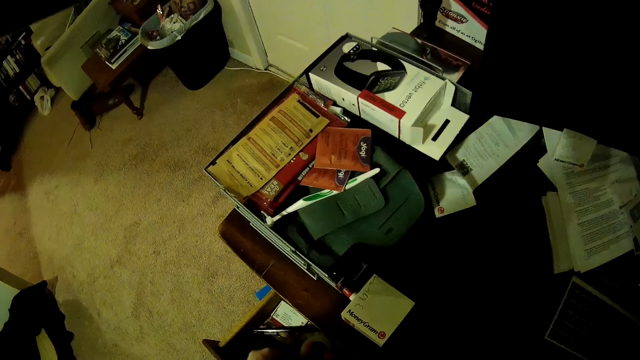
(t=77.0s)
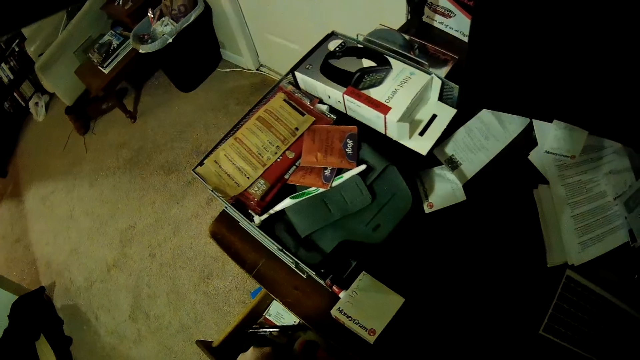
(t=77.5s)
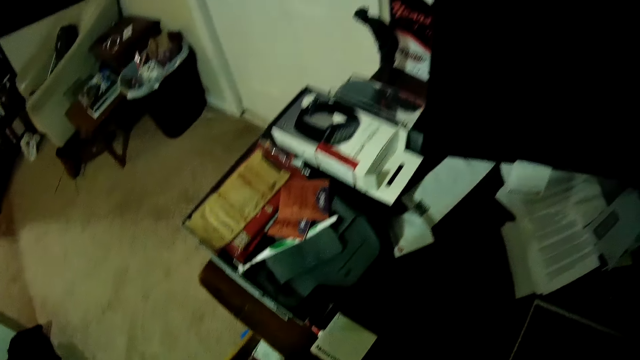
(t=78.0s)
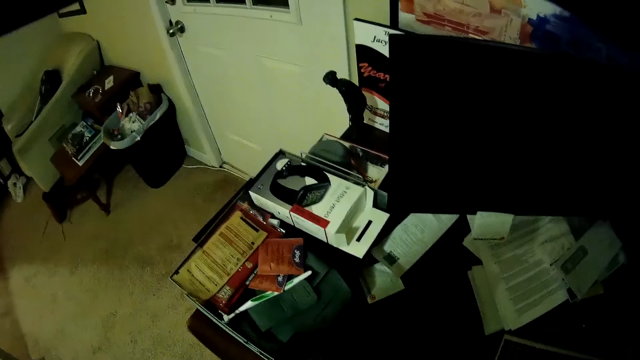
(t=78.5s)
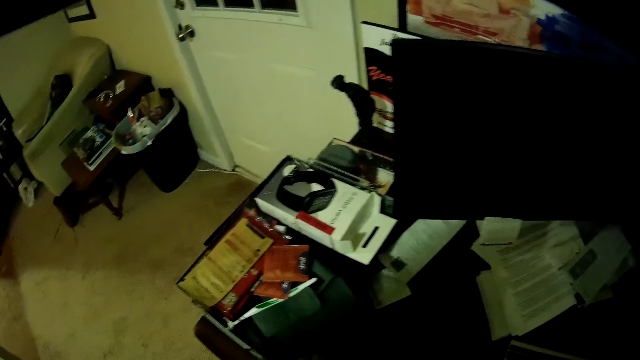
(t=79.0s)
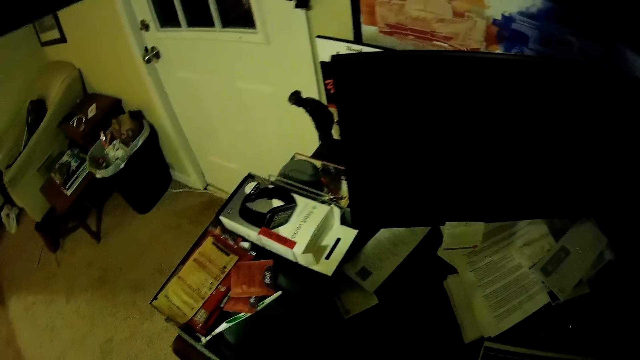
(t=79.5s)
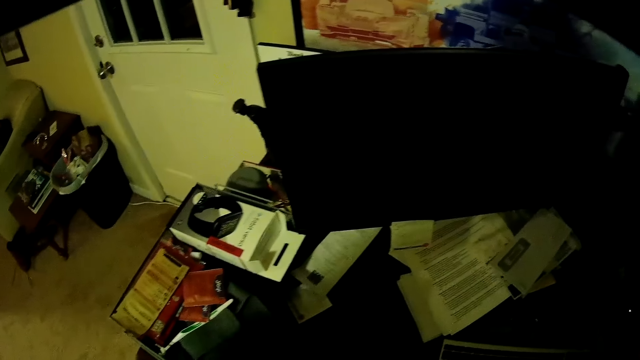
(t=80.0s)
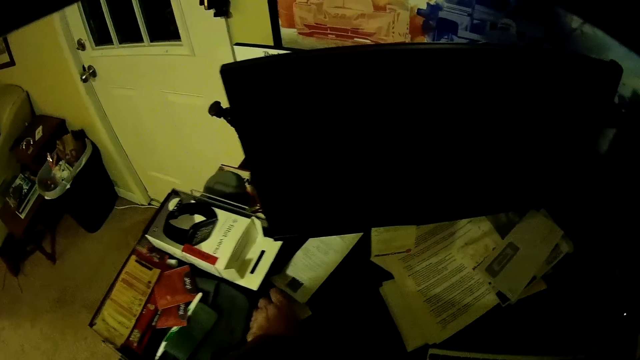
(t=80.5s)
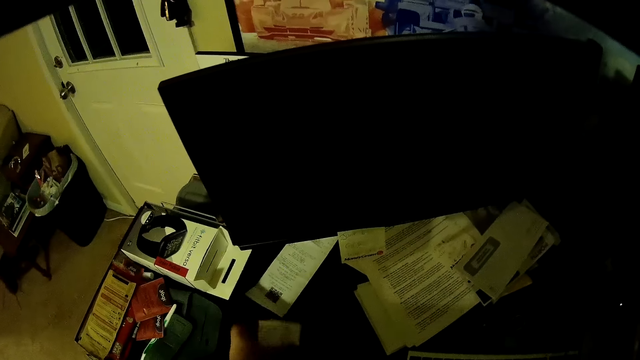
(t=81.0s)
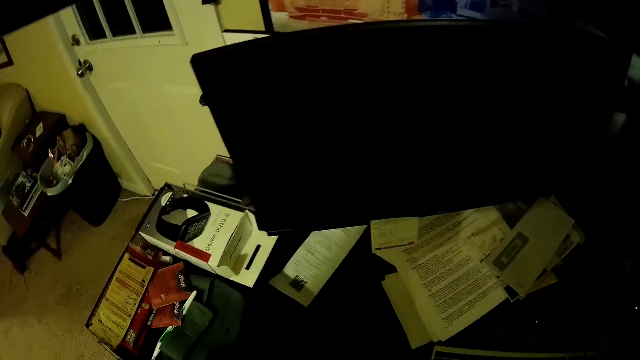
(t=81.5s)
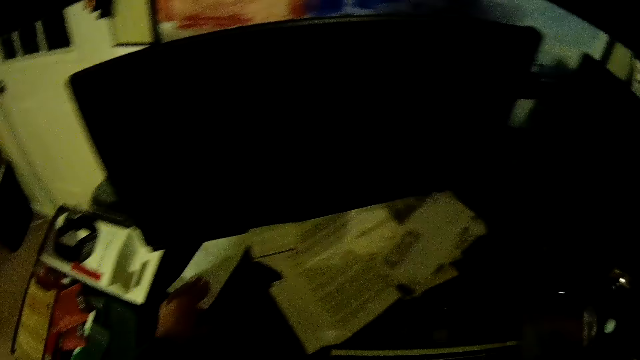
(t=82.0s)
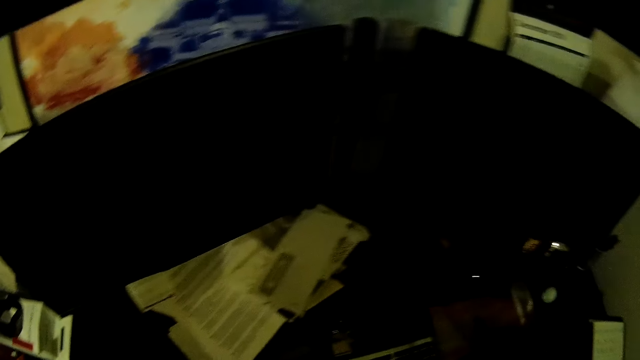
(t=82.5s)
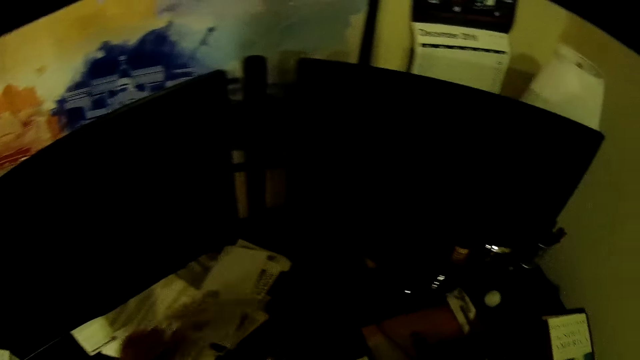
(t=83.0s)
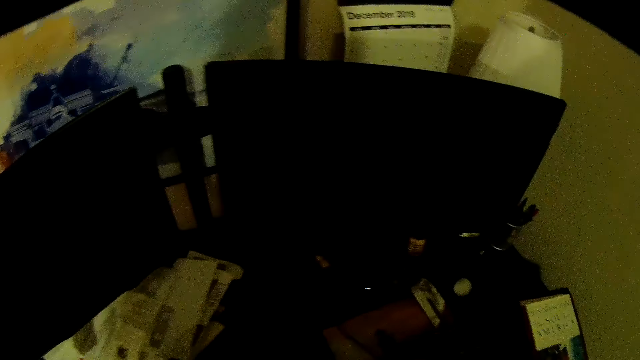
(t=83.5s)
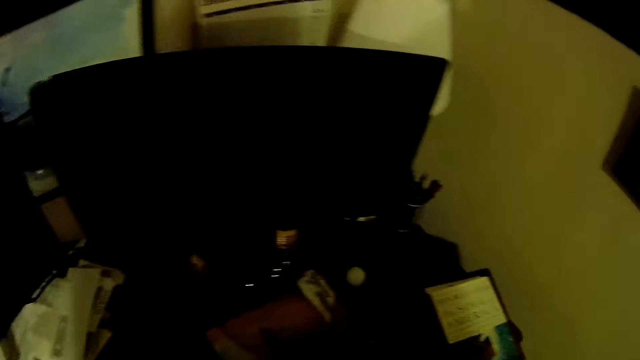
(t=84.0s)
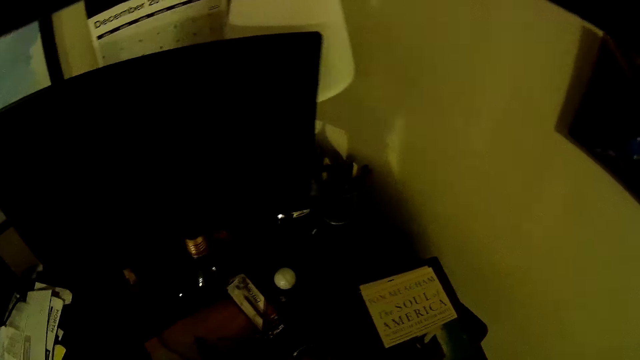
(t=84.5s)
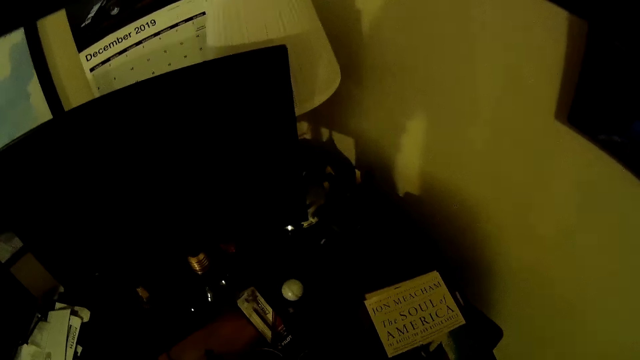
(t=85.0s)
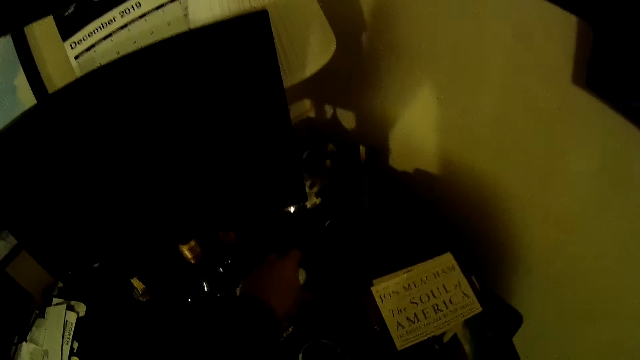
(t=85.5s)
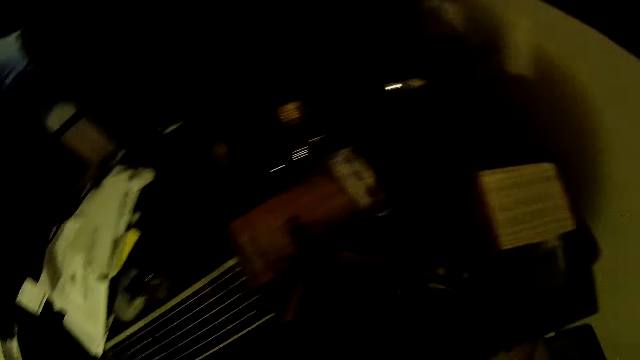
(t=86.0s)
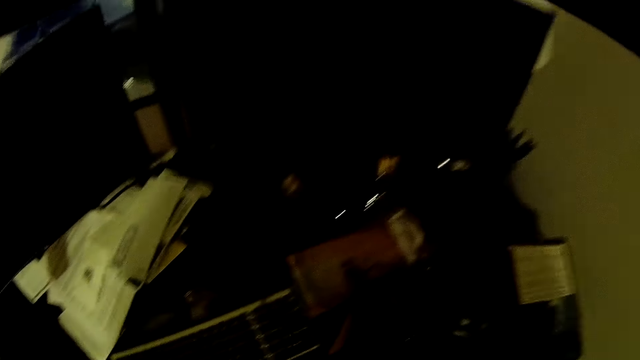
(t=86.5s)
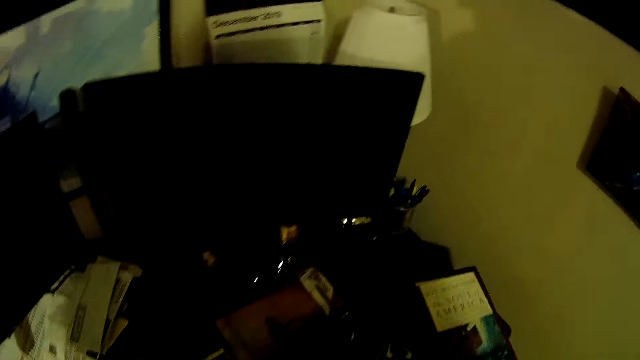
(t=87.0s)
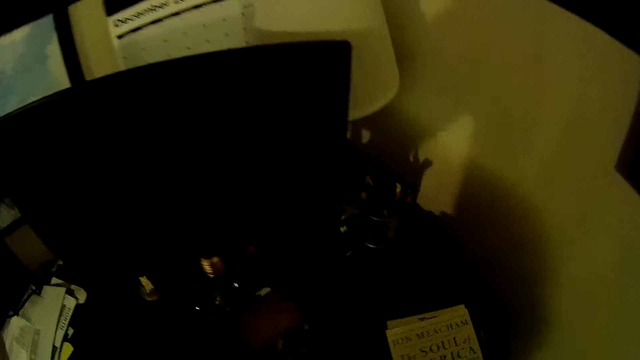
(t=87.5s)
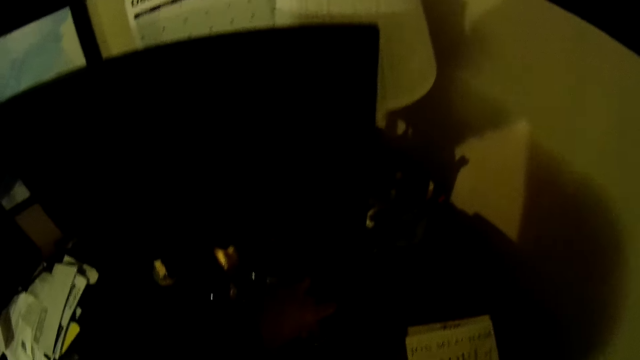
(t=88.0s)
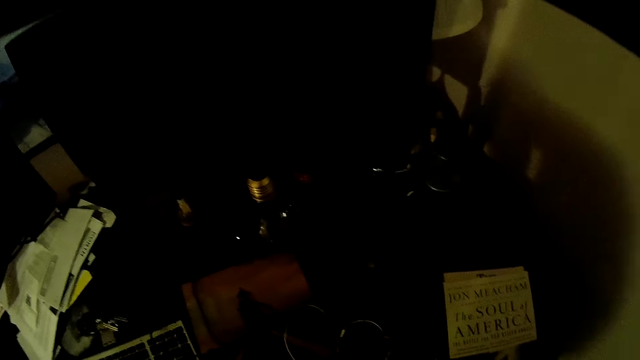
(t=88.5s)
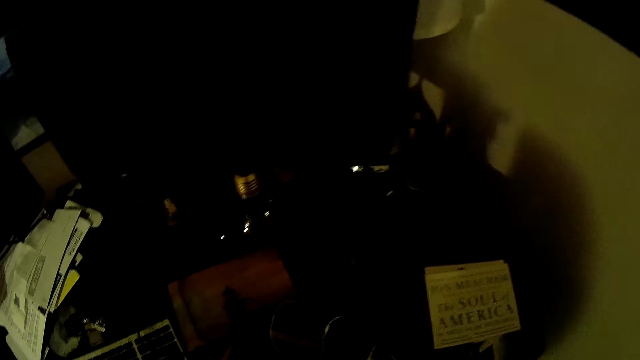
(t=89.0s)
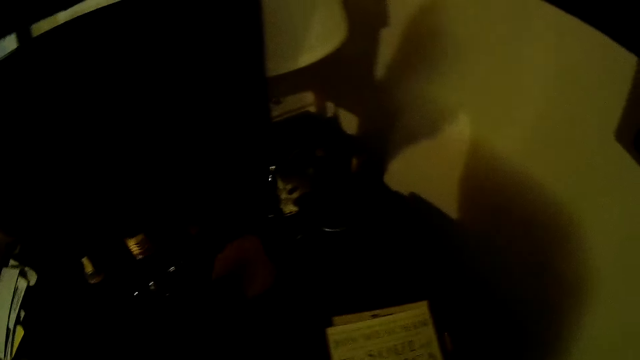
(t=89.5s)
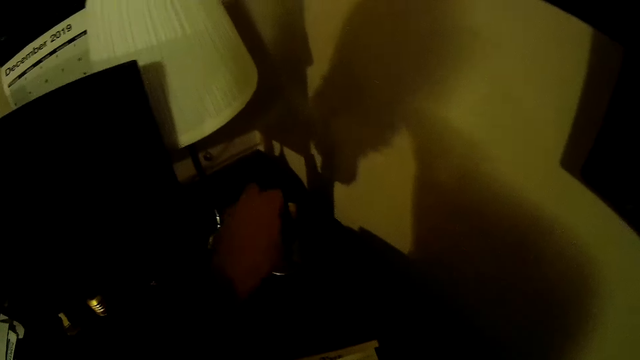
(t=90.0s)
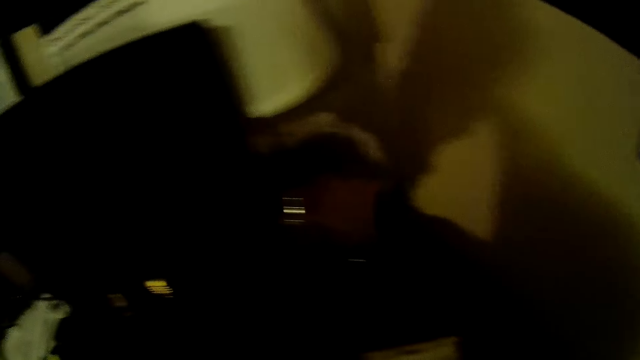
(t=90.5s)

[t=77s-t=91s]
The camera wearer drops something in the drawer. They look around the table. They pick up a paper from the table. They pick up a receipt from the table. They drop the receipt on the table. They look around the table. They pick up something from the table. They pick up the paper from the table.

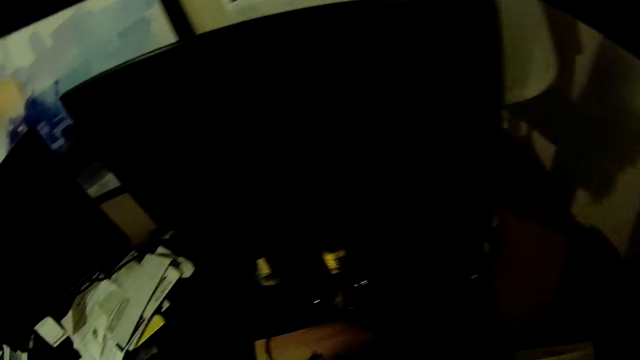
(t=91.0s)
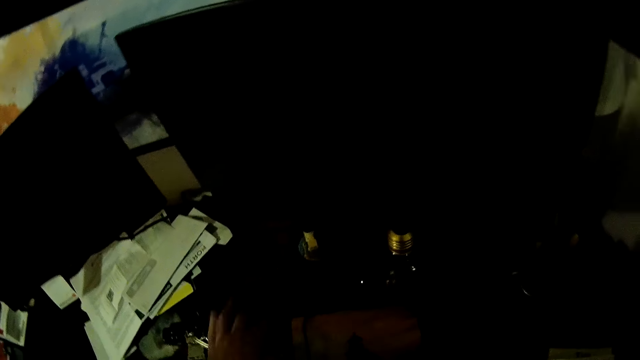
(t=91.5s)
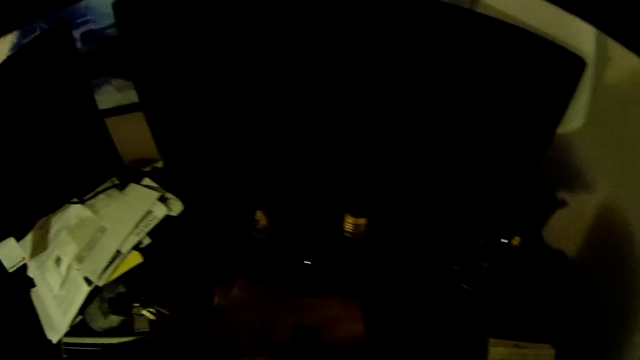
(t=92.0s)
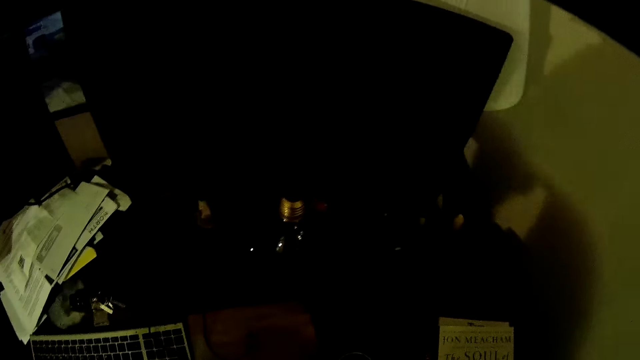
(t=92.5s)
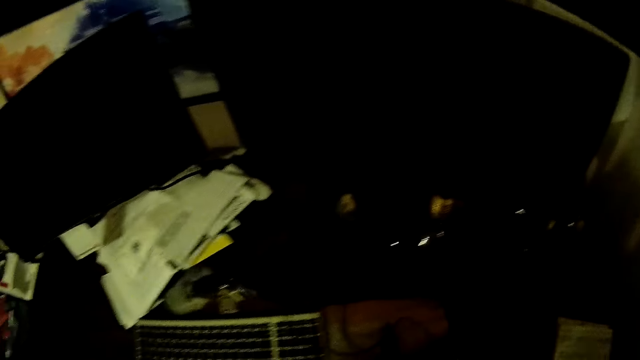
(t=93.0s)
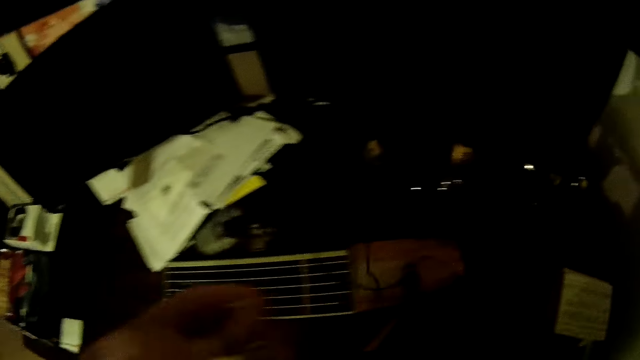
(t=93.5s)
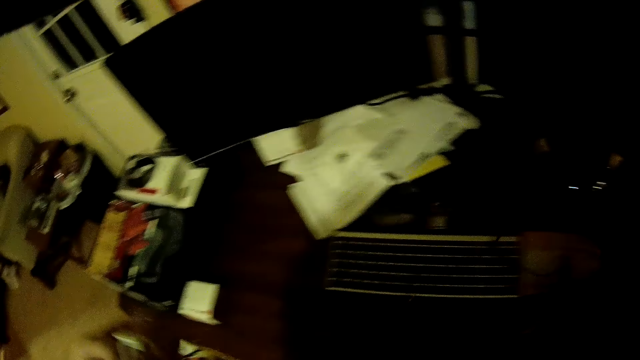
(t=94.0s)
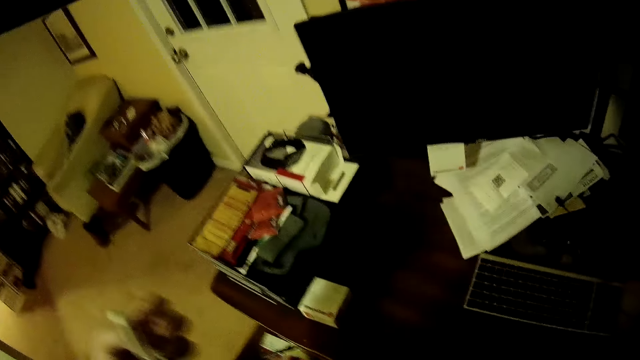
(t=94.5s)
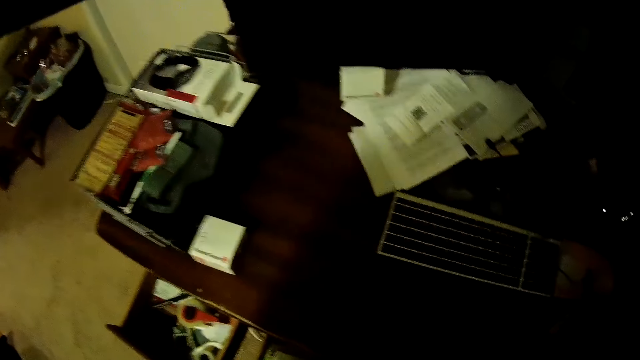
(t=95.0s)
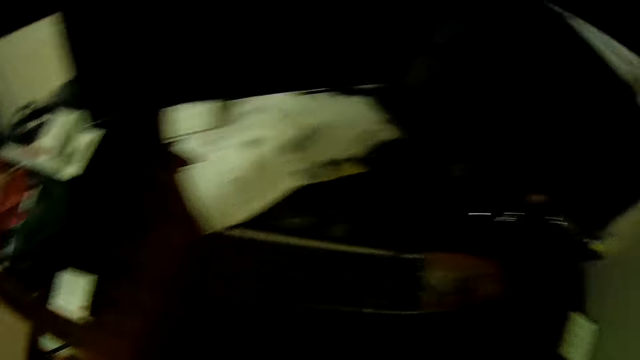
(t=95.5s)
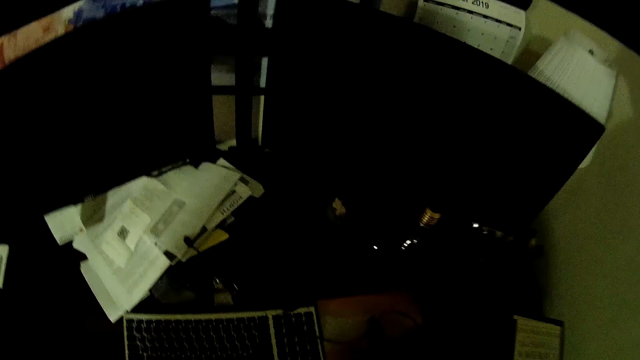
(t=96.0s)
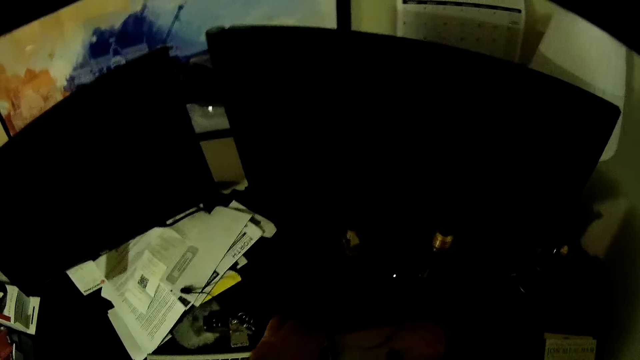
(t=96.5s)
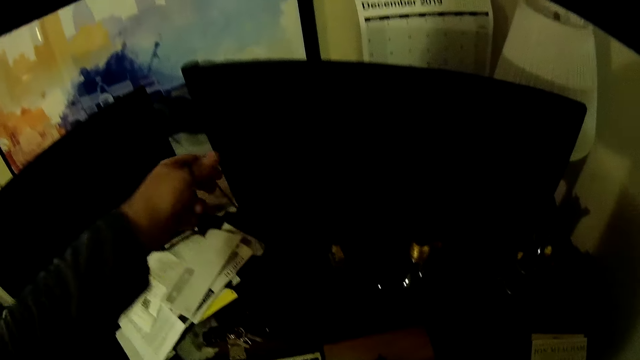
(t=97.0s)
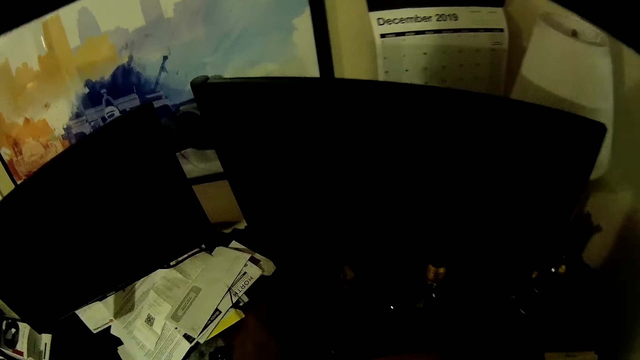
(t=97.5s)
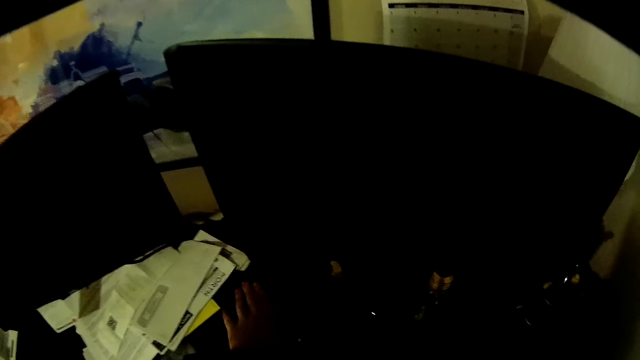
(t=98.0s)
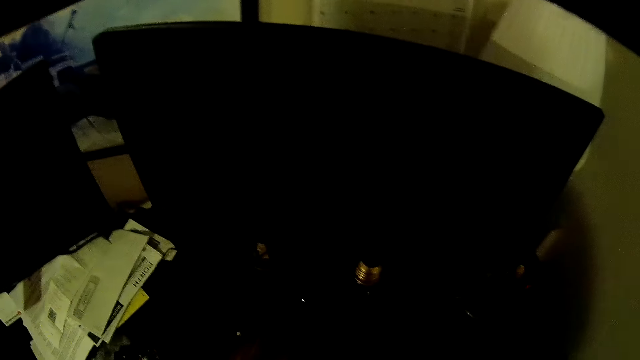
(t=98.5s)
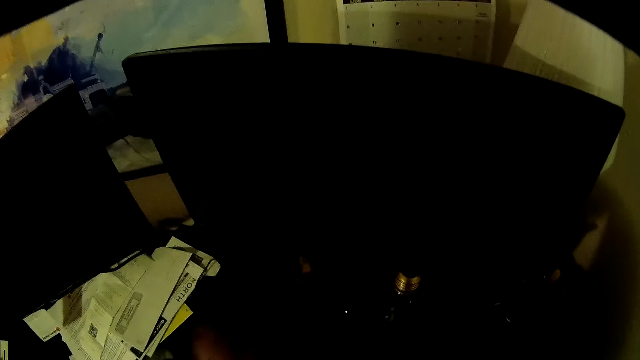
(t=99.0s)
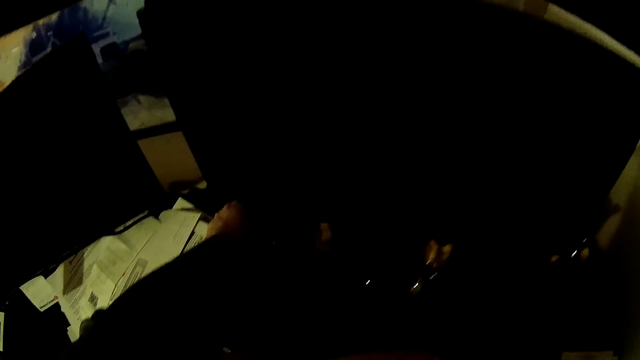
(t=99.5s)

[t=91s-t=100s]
The camera wearer touches something on the table. They pick up a phone charger or earphones from the table. They put the earphones in a drawer. They look around the table. They lift a cable and drop the cable on the table.
